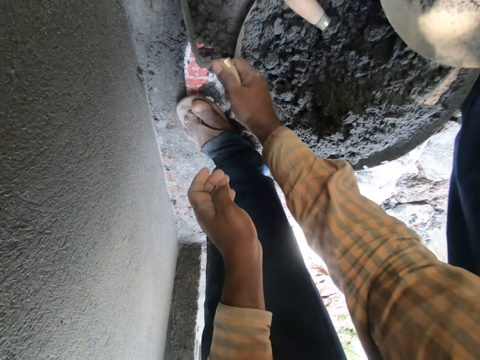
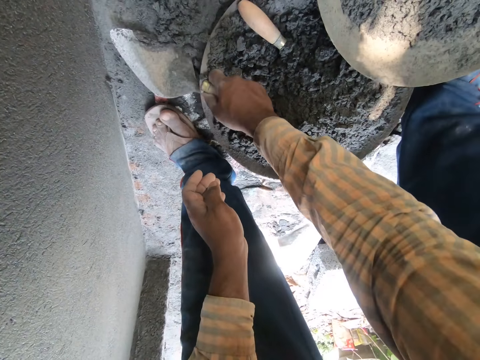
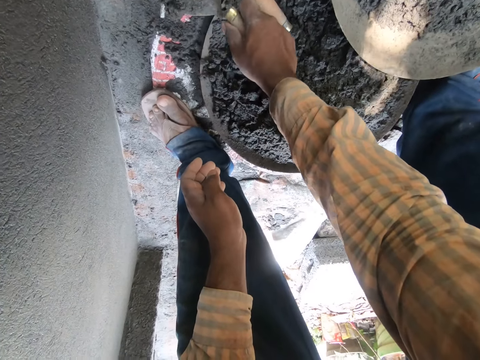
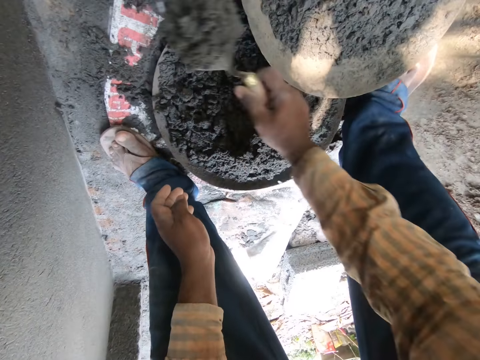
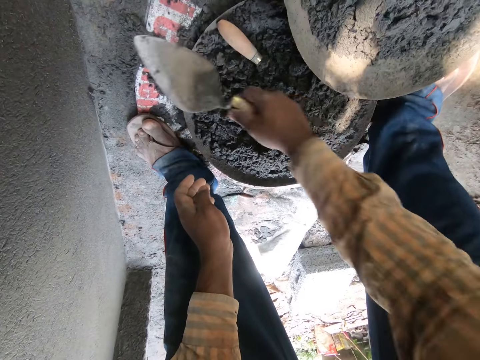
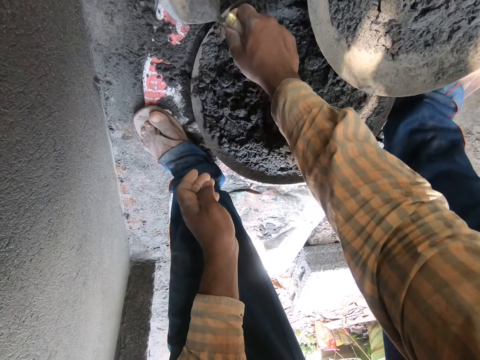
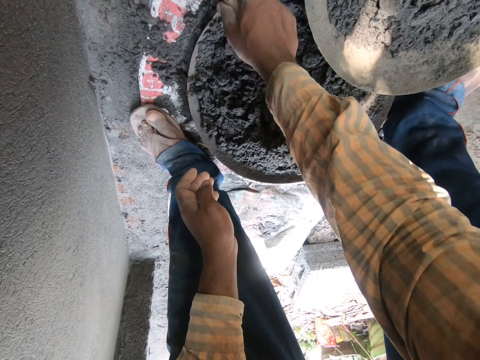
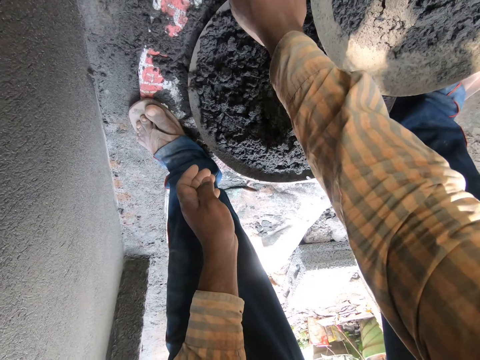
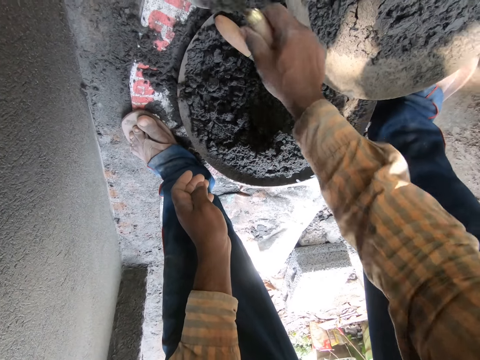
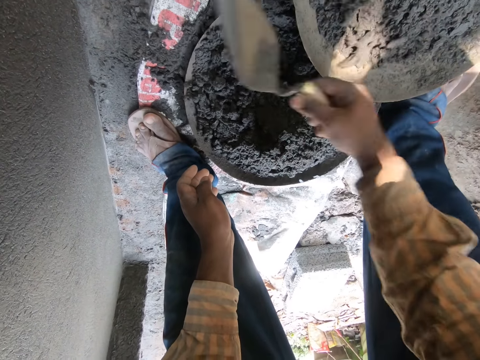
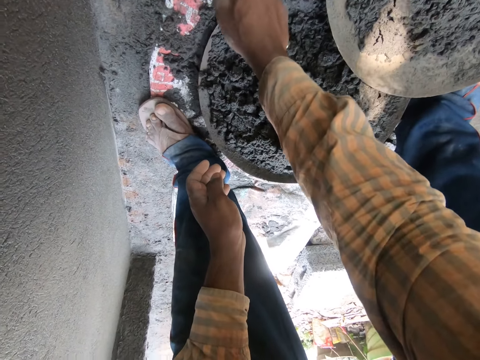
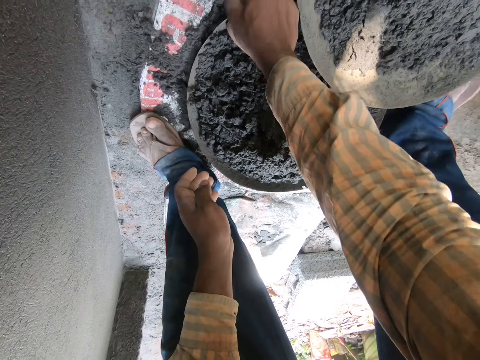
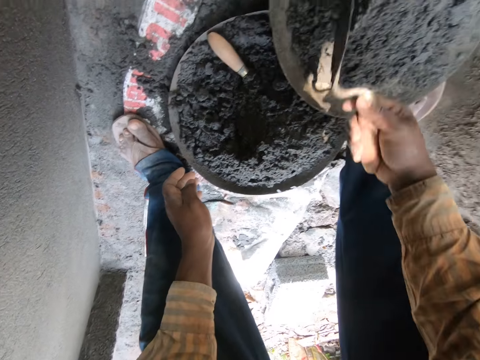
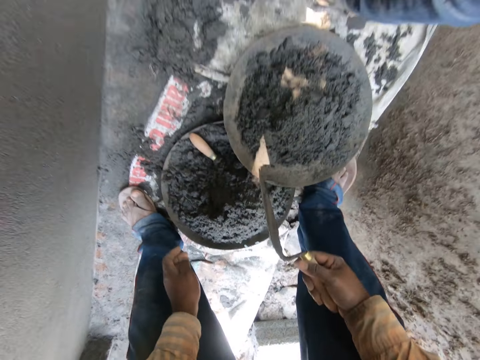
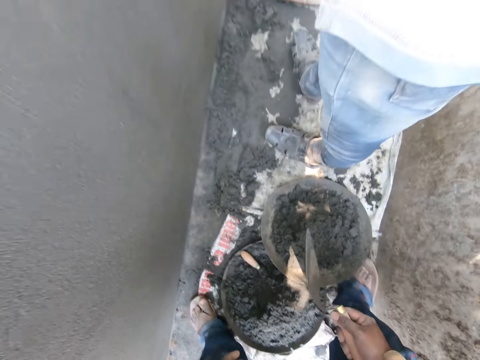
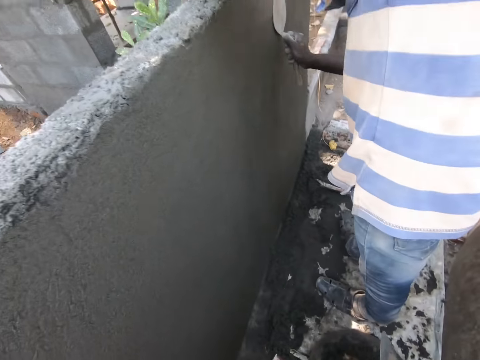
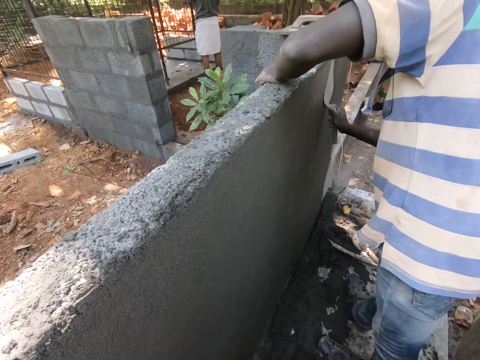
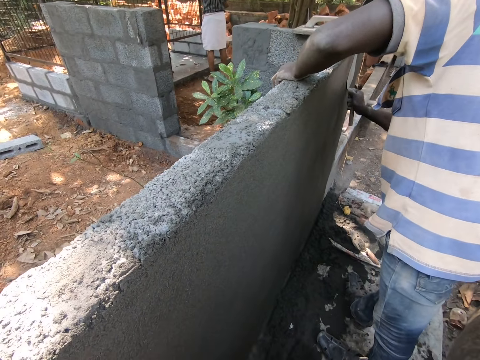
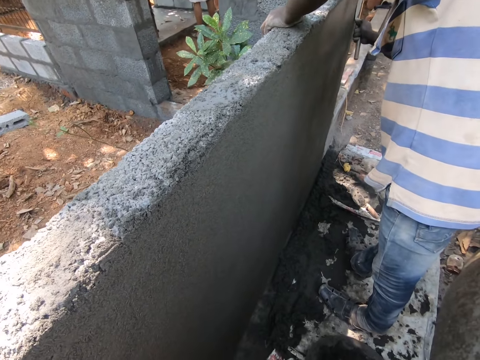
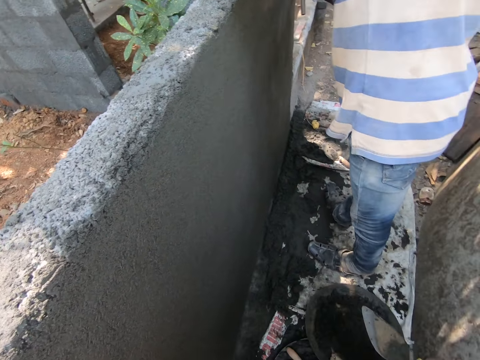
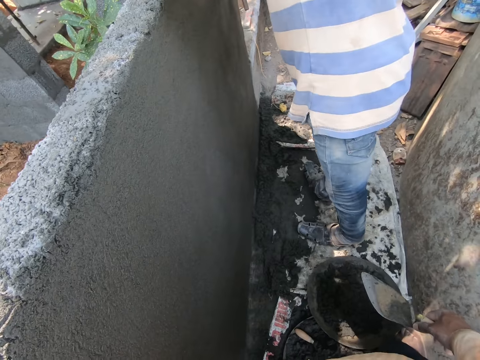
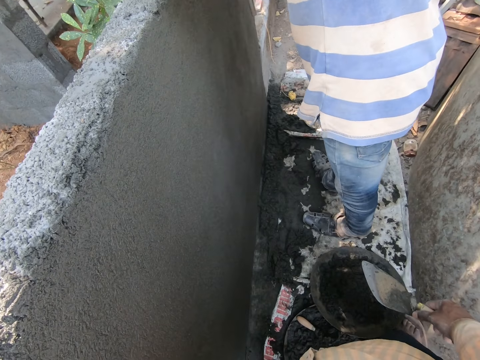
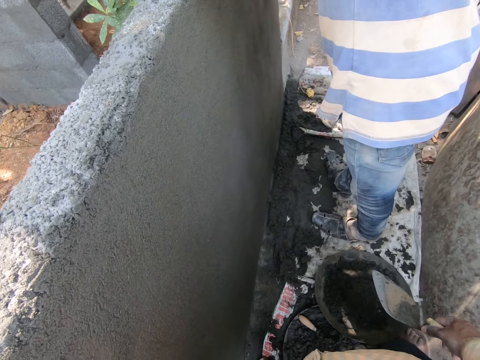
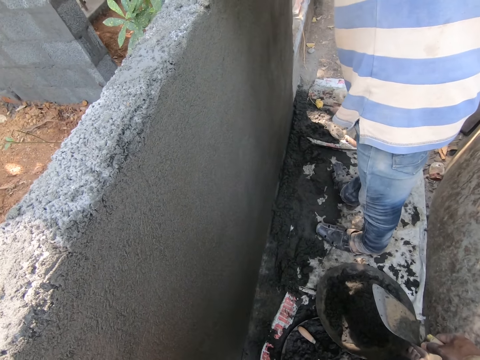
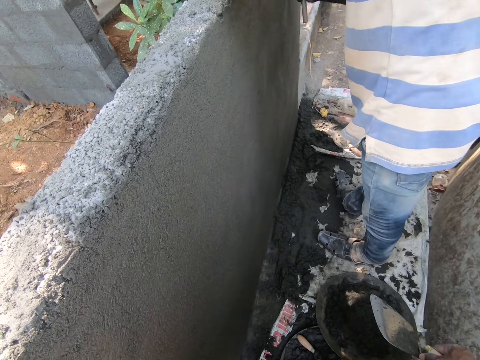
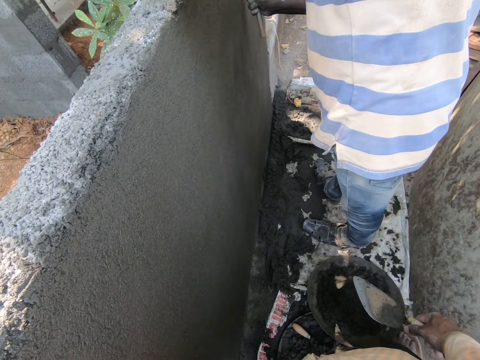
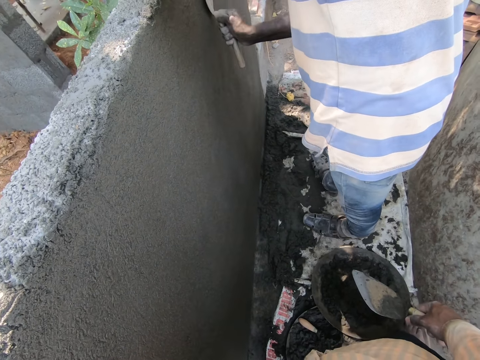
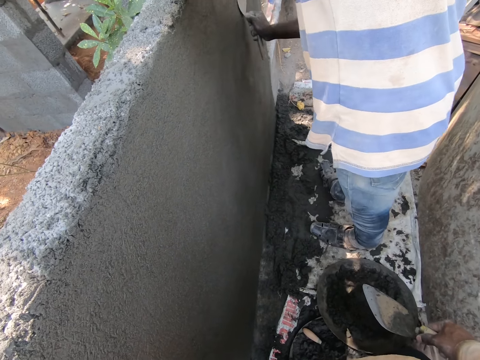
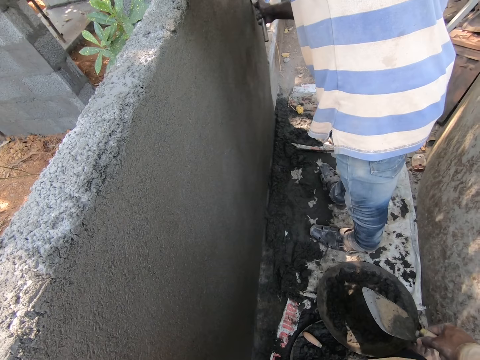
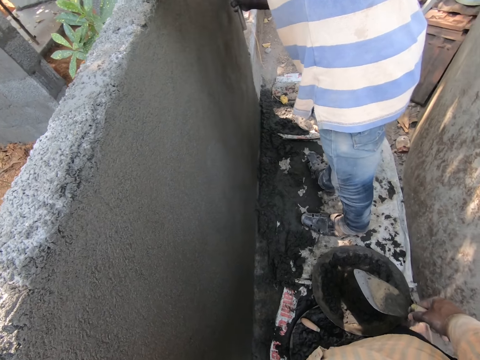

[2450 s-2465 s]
The camera wearer scoops mortar from the ground with the masonry trowel in his right hand. He pours the mortar in the head pan with the masonry trowel in his right hand. He scoops mortar from the ground with the masonry trowel in his right hand. He pours the mortar in the head pan with the masonry trowel in his right hand. He scoops mortar from the ground with the masonry trowel in his right hand. He pours the mortar in the head pan with the masonry trowel in his right hand. He stands. A man spreads mortar on a wall with a masonry trowel in his right hand.

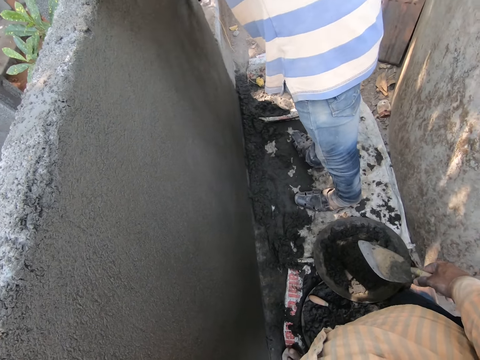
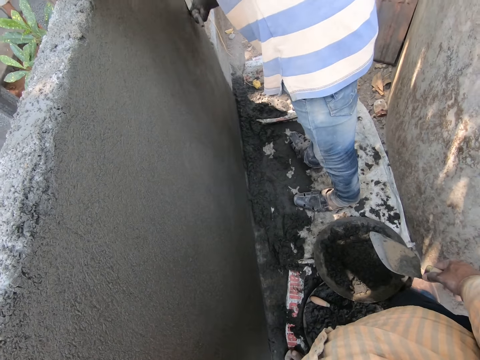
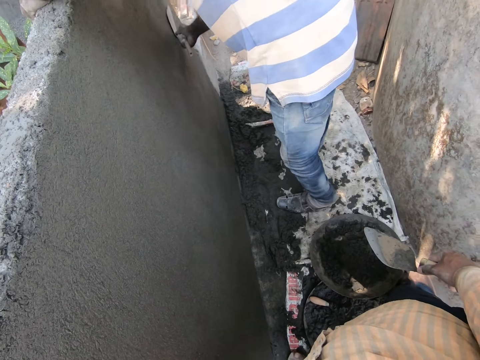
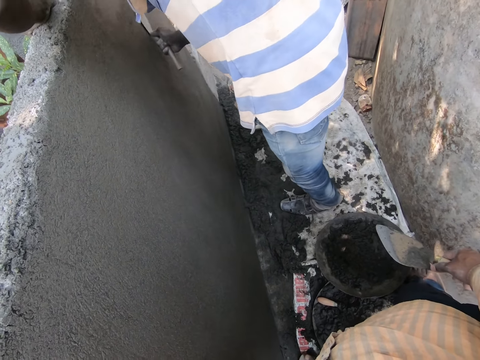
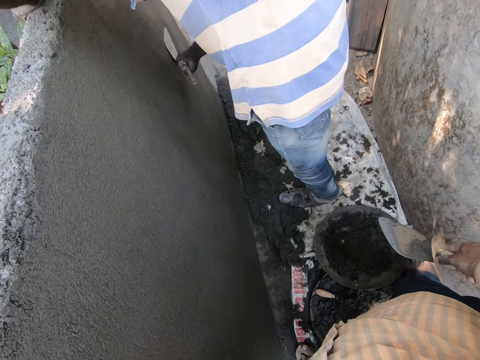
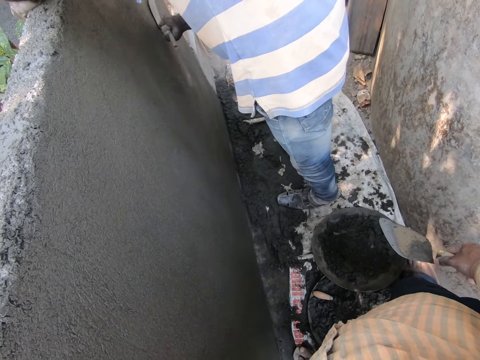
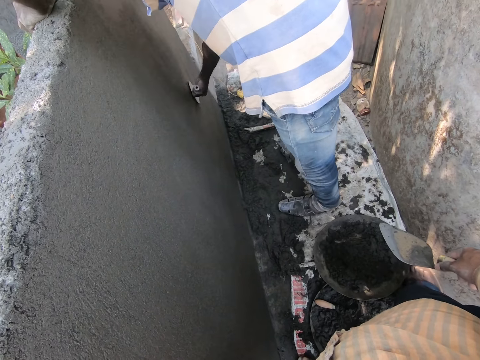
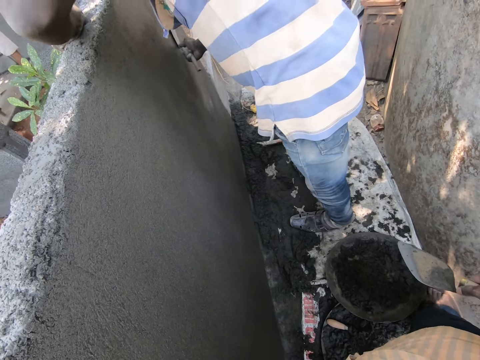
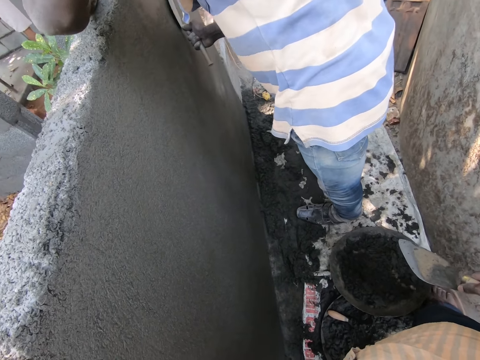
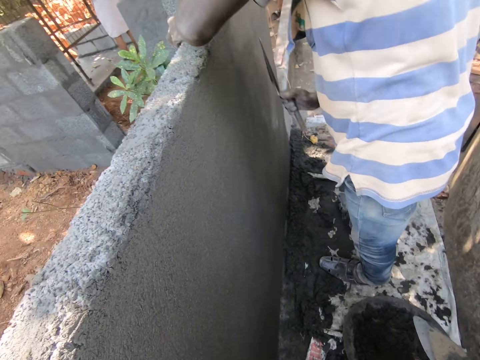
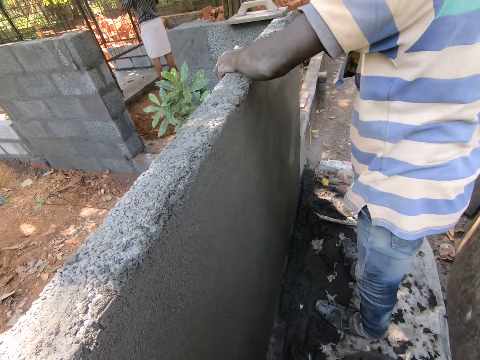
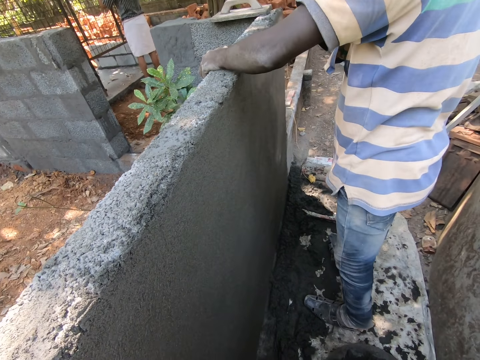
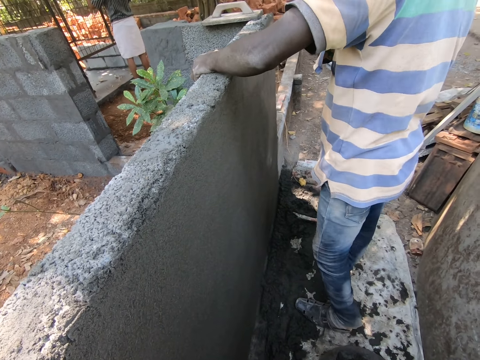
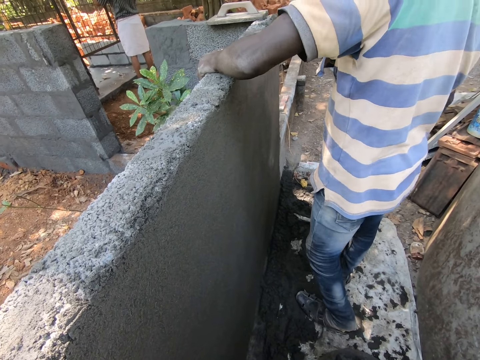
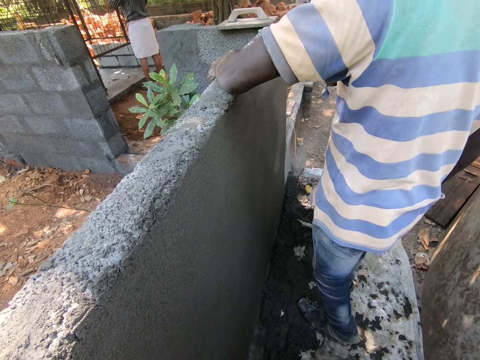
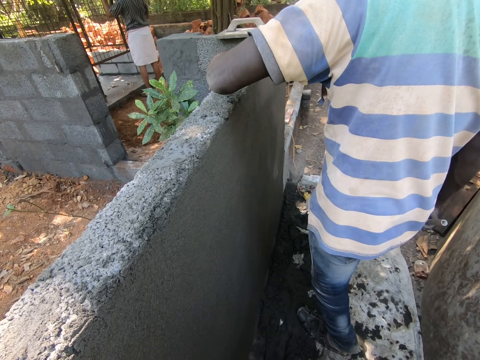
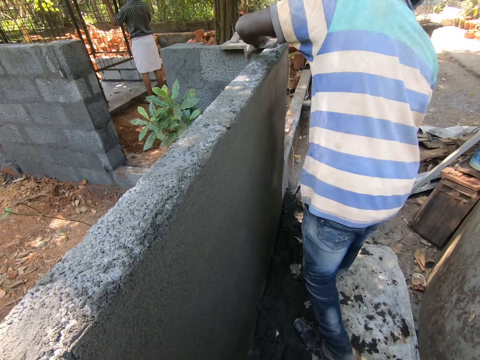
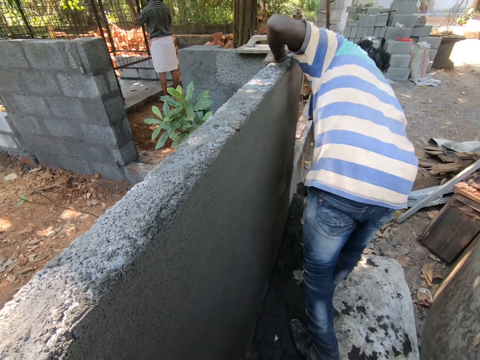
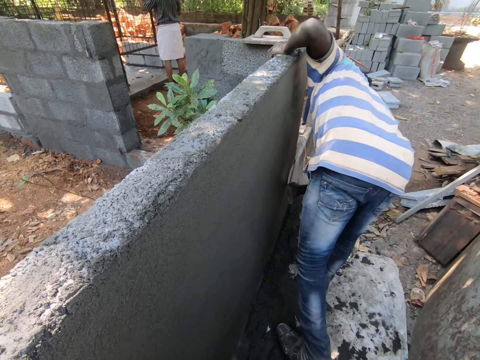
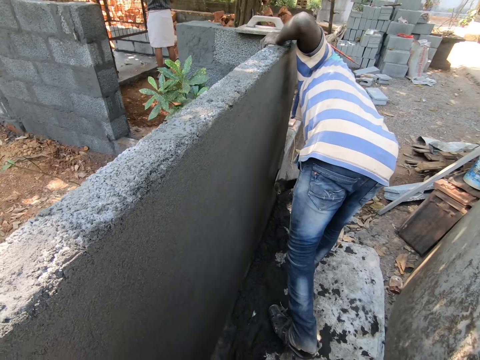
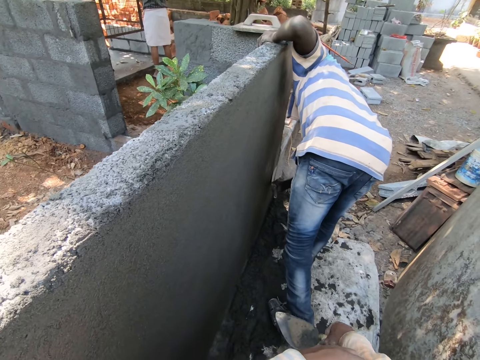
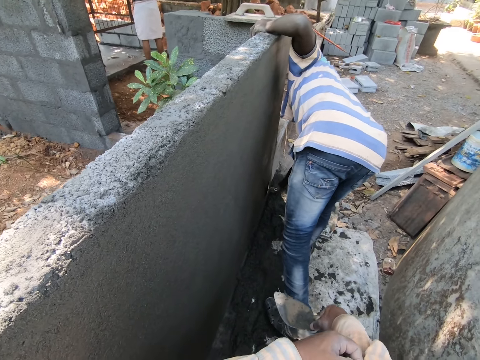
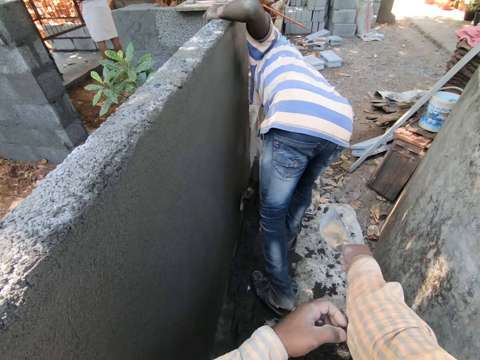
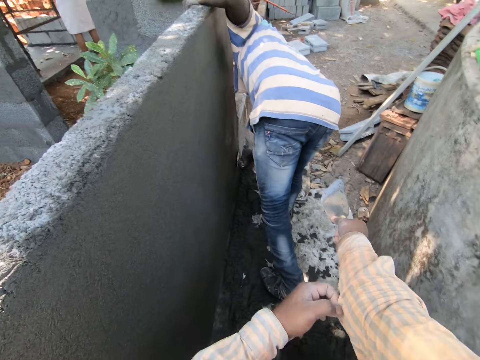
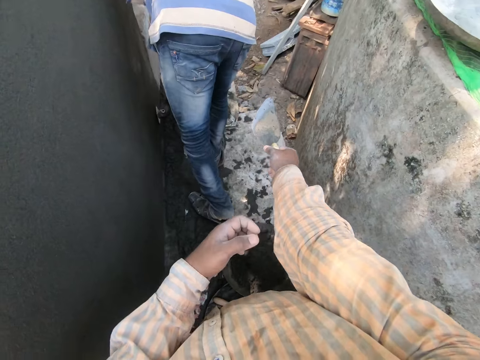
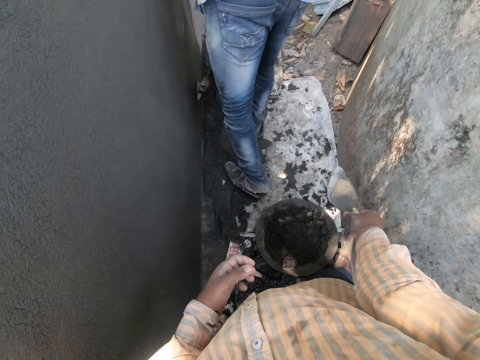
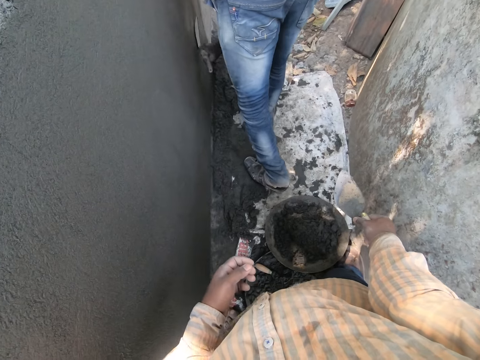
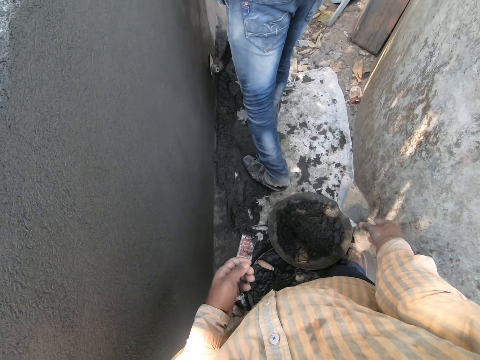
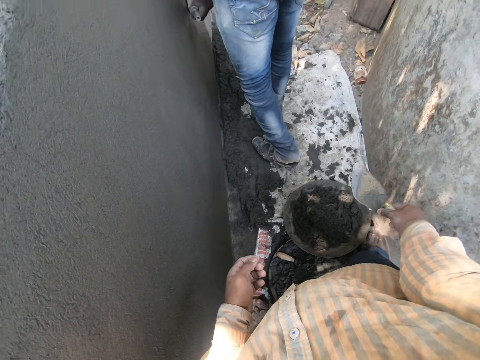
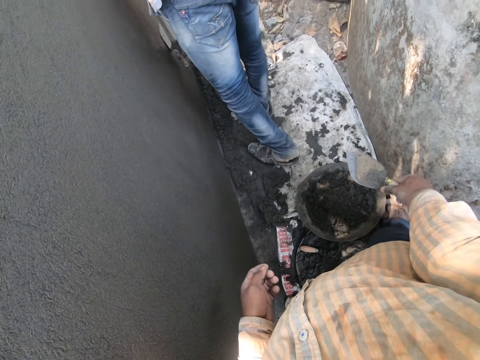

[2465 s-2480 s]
The camera wearer looks around the plastered wall. A man bends towards the floor. The man plasters the wall with a trowel. The camera wearer adjusts his shirt sleeve with the left hand. The man plasters the wall with the trowel.
